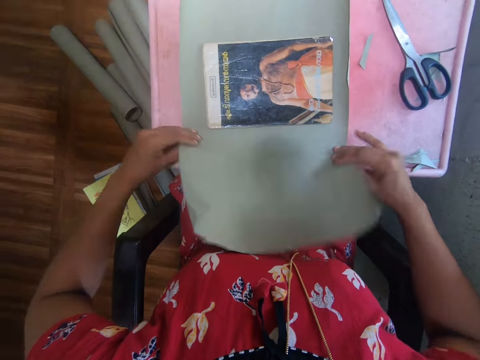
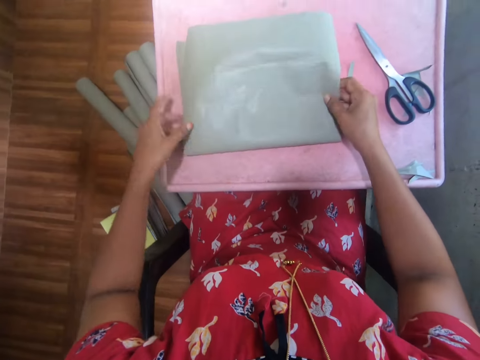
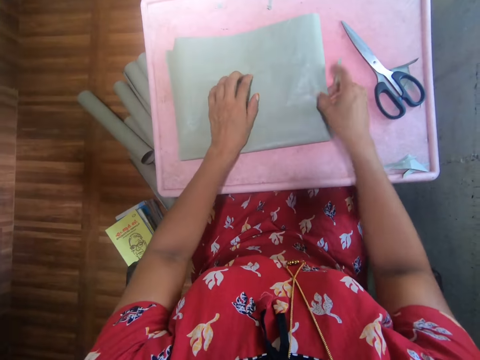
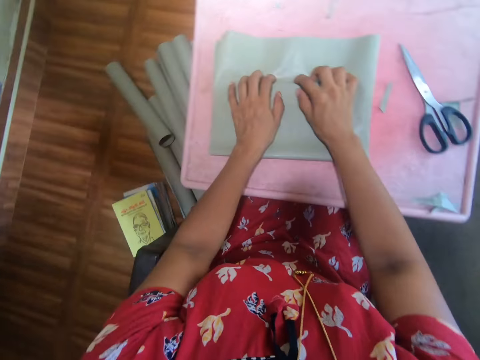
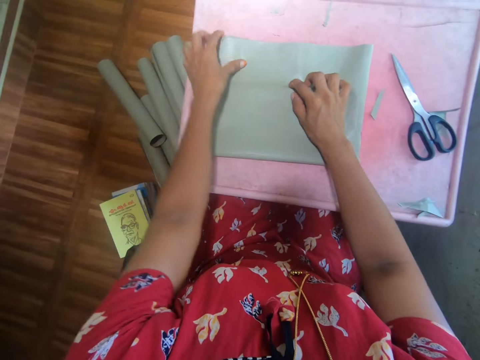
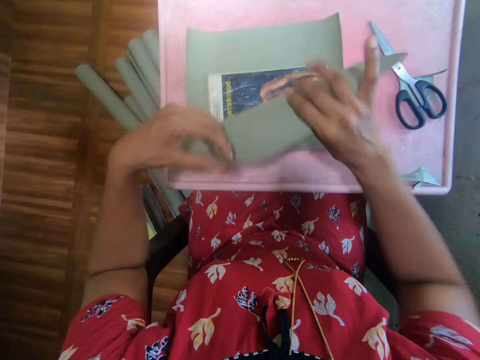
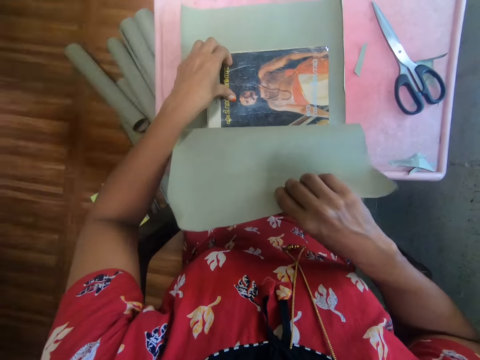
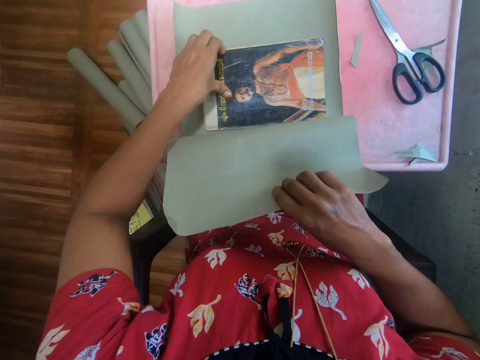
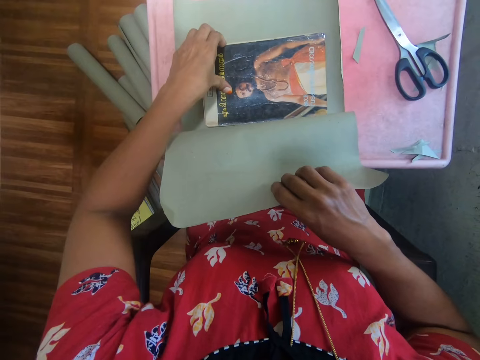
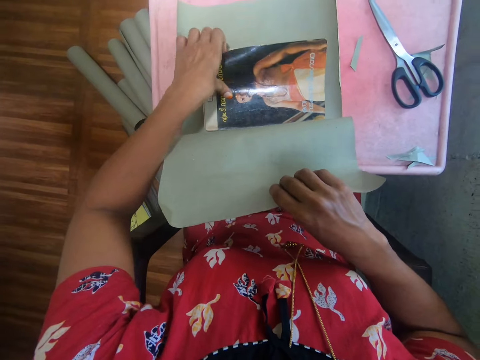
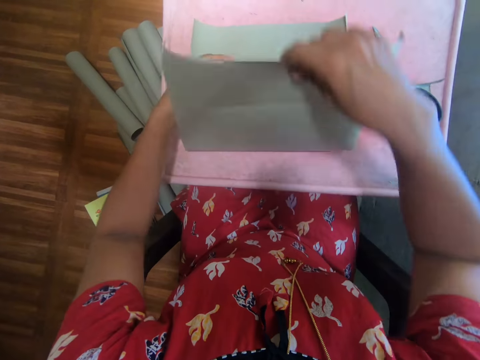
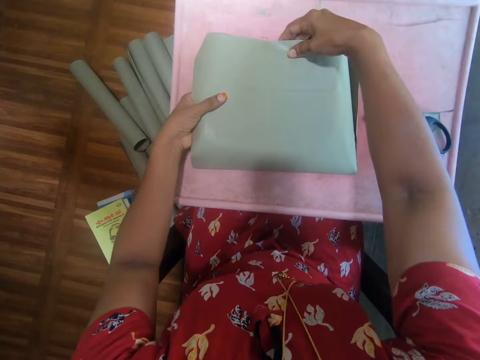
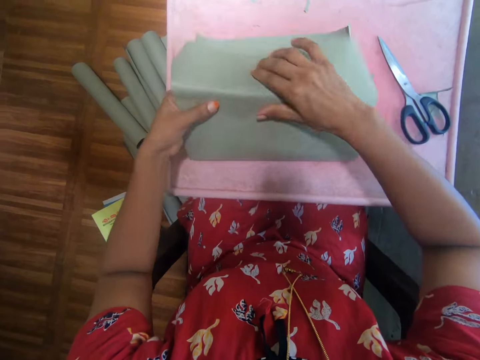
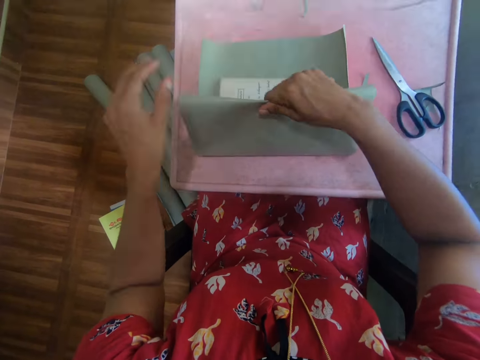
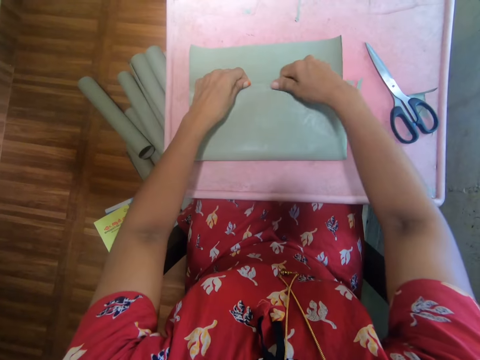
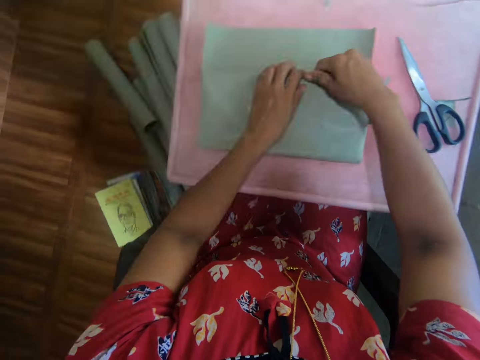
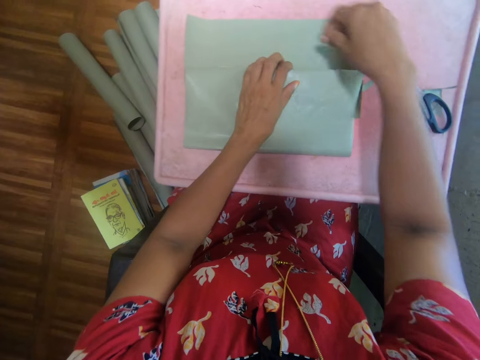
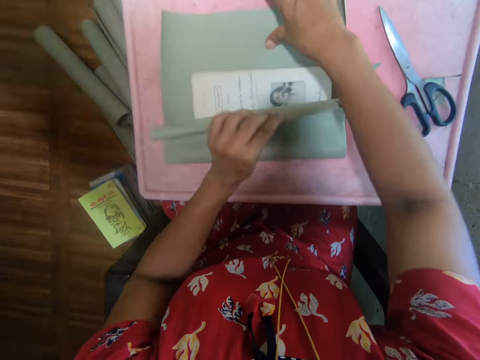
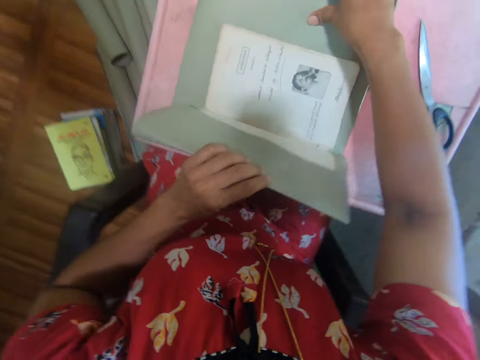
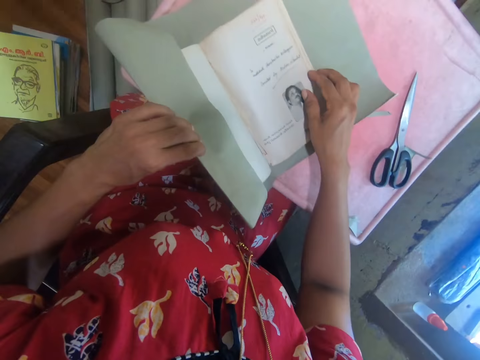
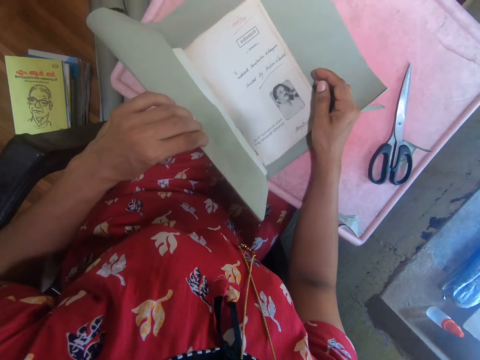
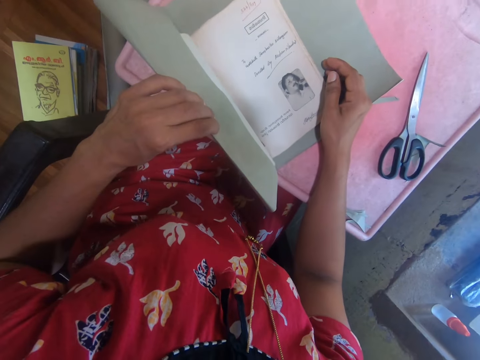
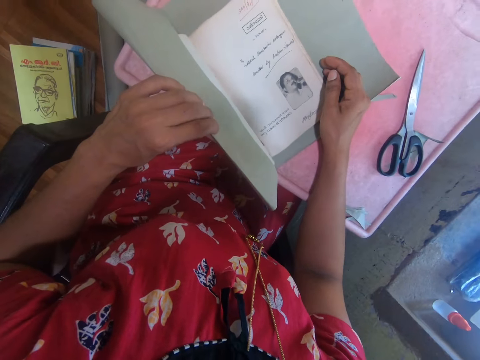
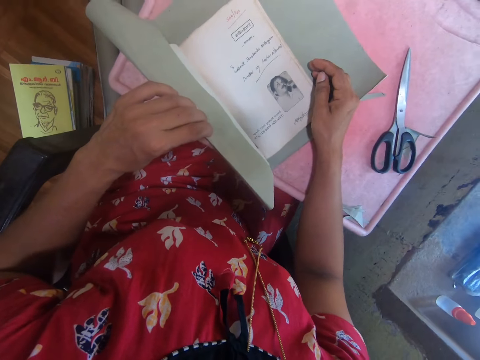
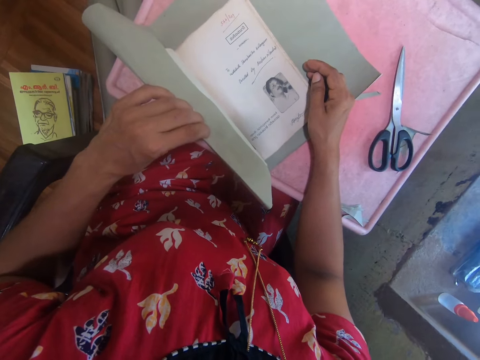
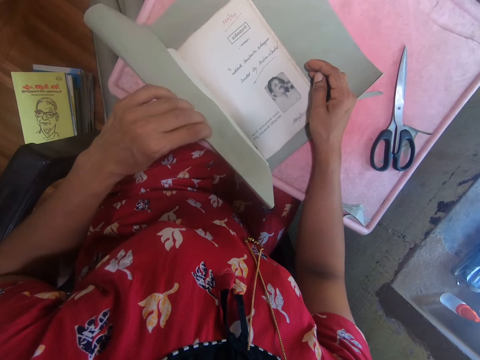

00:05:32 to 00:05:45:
The camera wearer folds the paper. They wrap the book with a gray cover. They unwrap the cover from the book. They hold the book with the hand. They open the page of the book. They wrap the book with the gray cover. They flap the outer cover of the book. They read the page of the book.

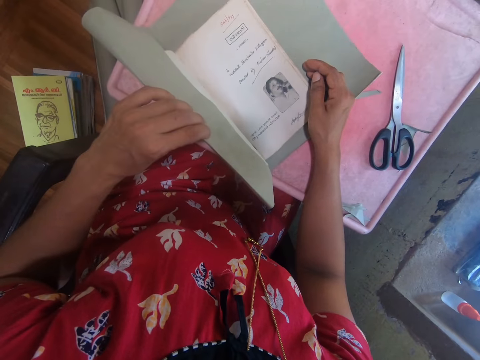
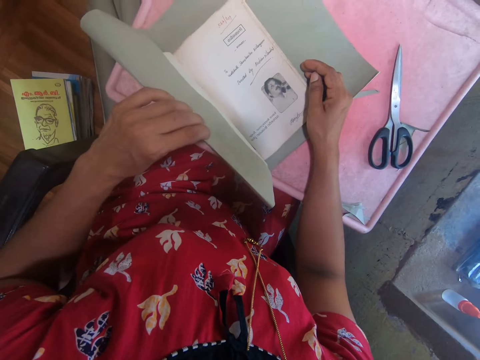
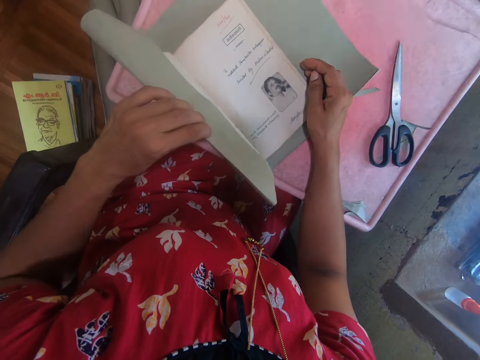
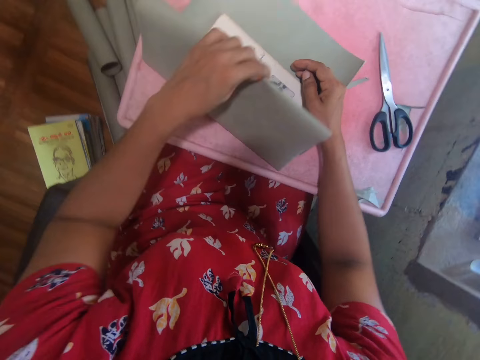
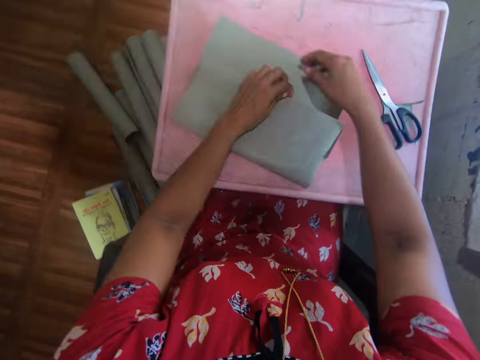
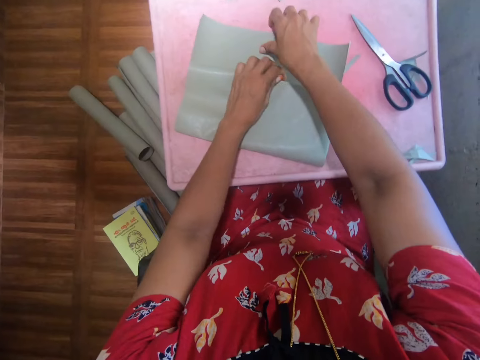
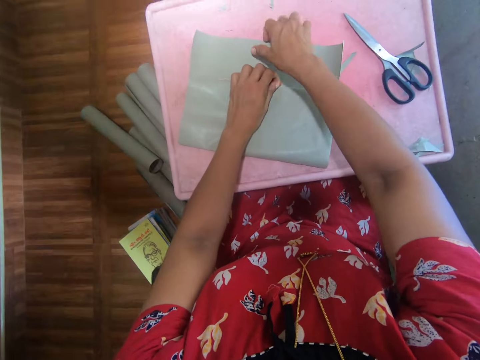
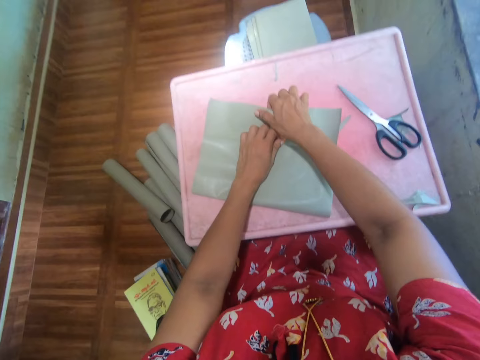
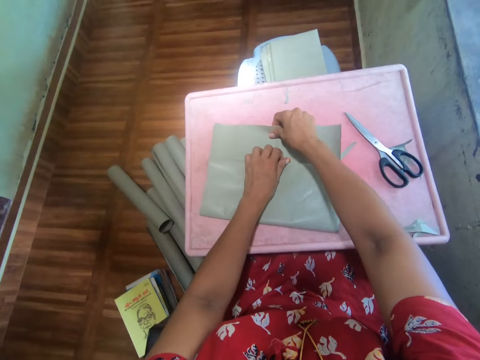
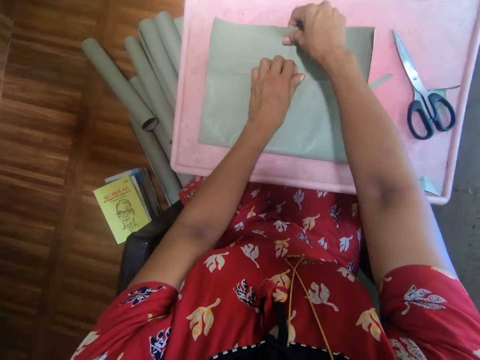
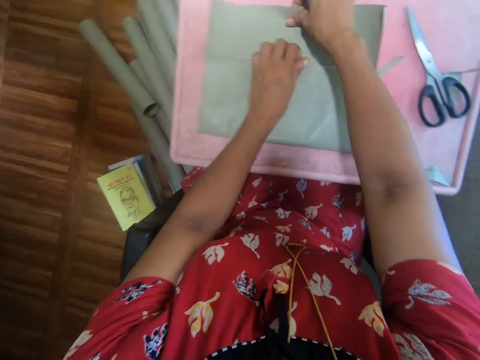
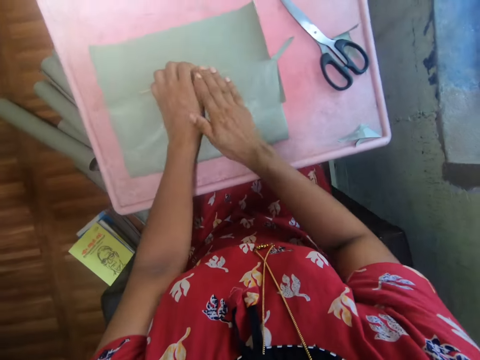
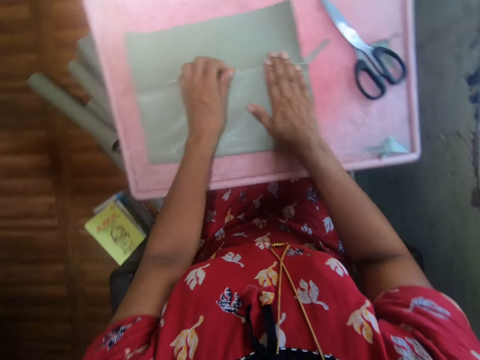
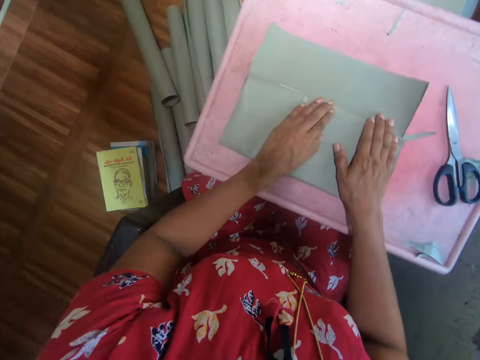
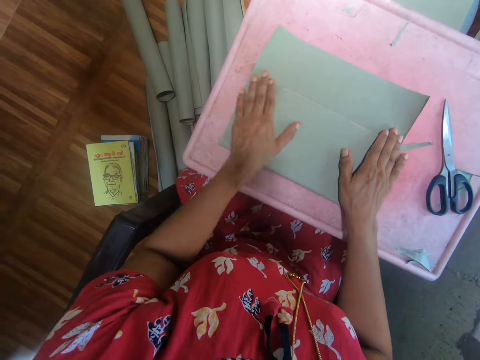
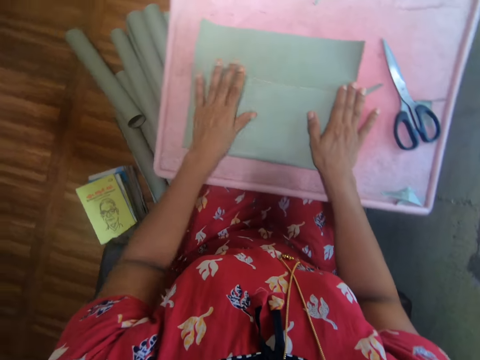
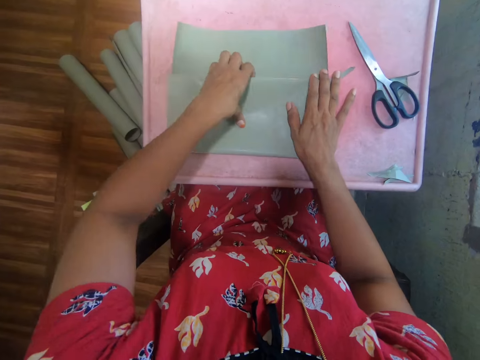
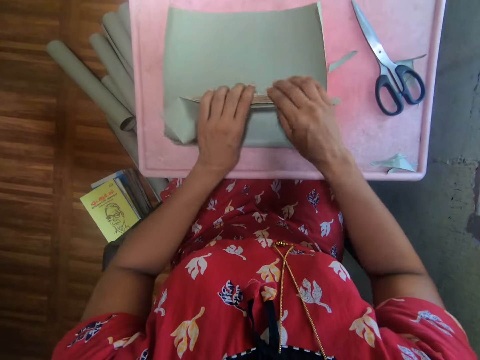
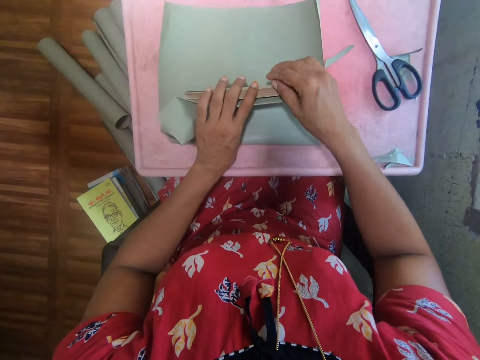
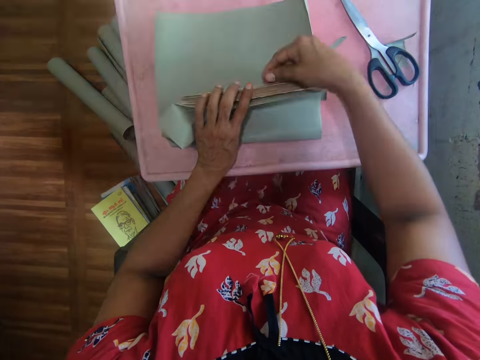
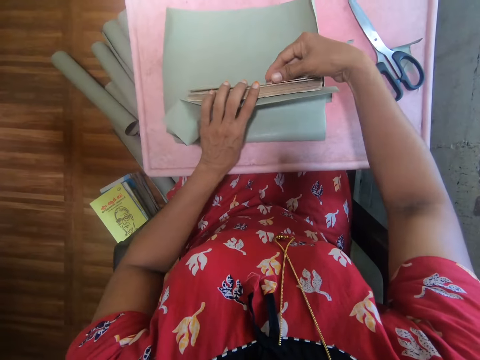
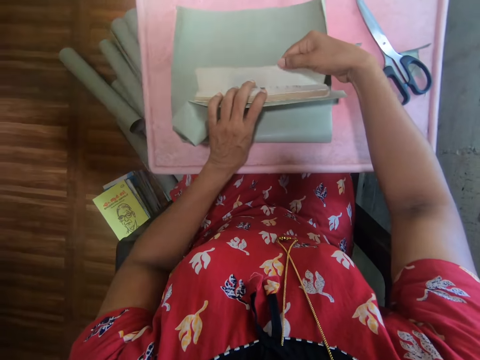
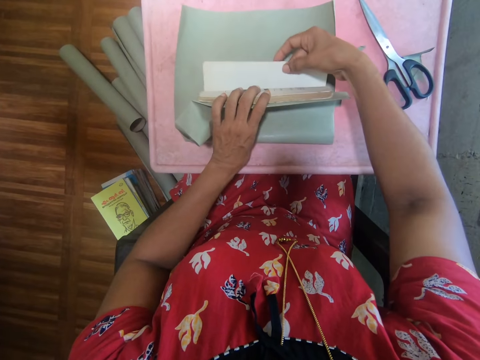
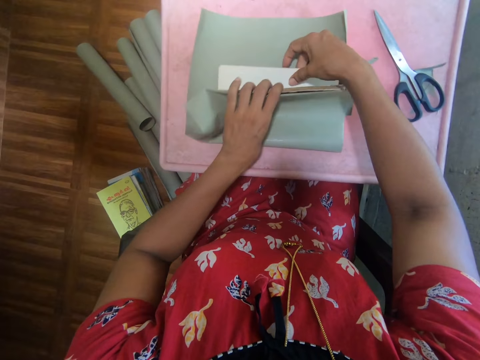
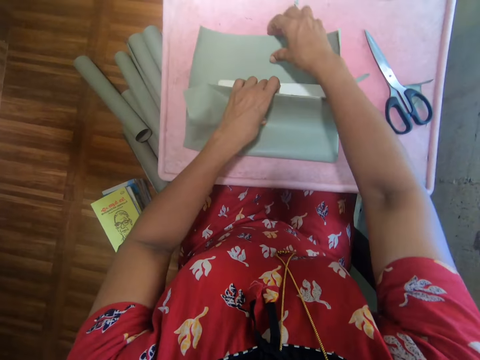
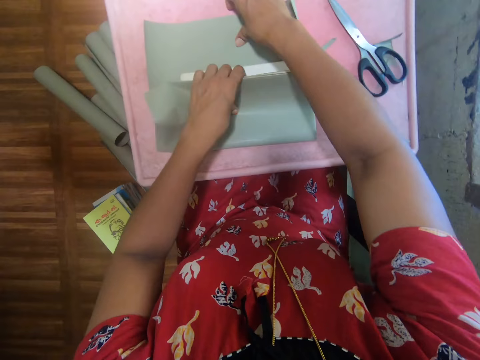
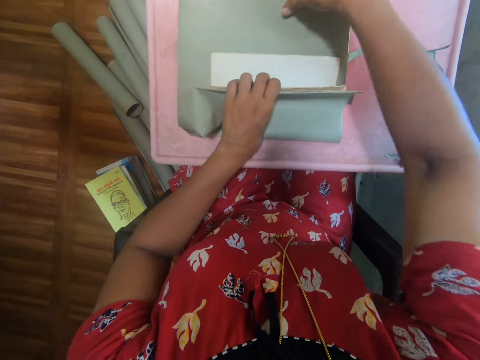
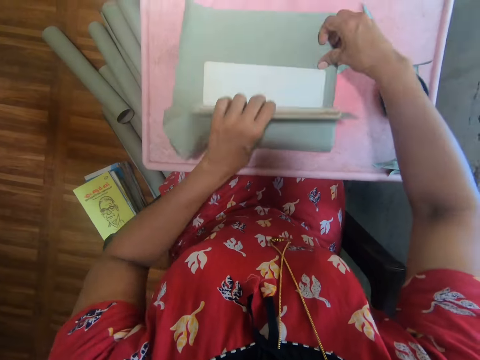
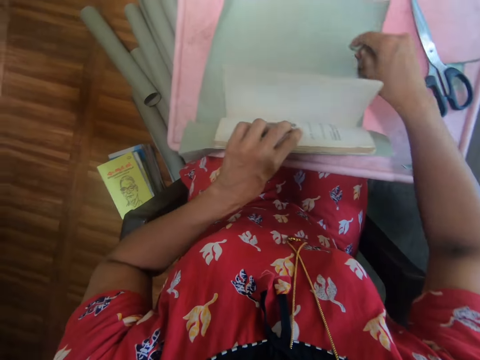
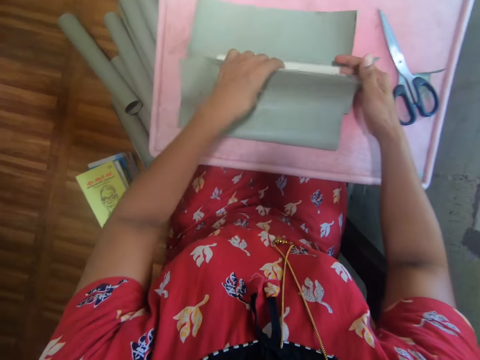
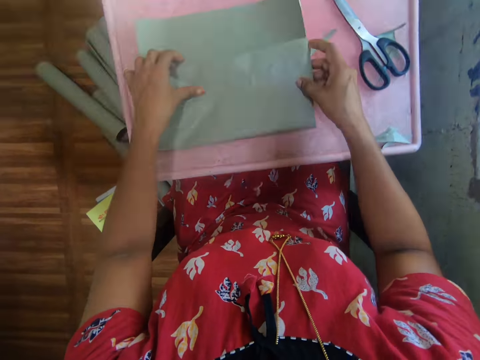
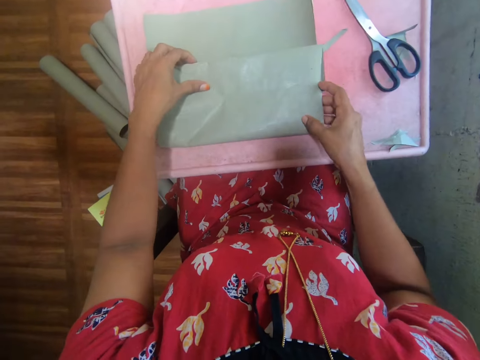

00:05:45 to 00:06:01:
The camera wearer wraps the book with a gray cover. They straighten the cover on the book with the hand. They fold the book. They flap the page of the book. They hold the gray cover with the hand.
